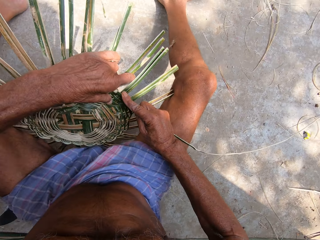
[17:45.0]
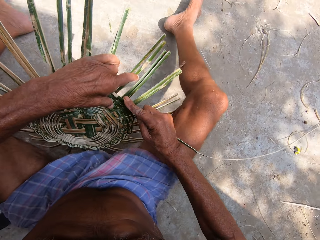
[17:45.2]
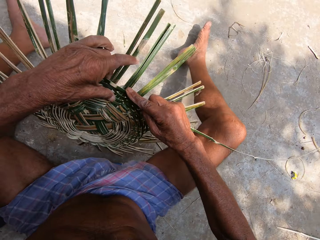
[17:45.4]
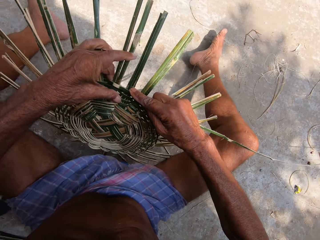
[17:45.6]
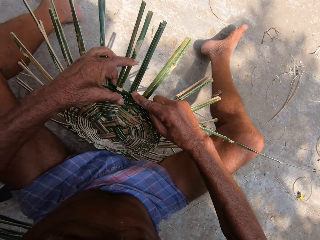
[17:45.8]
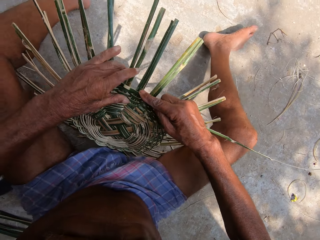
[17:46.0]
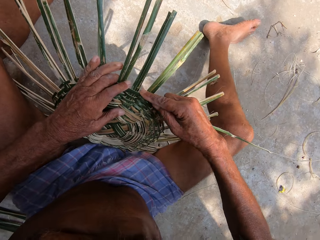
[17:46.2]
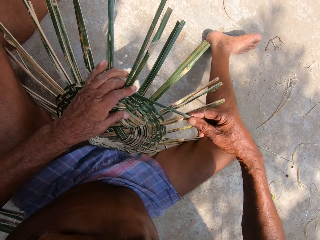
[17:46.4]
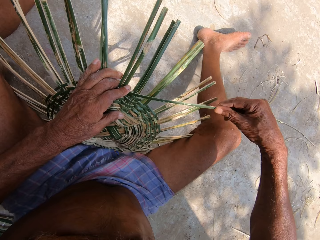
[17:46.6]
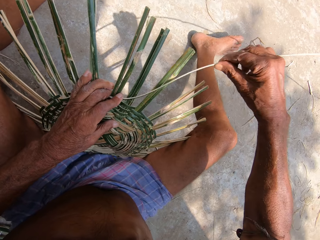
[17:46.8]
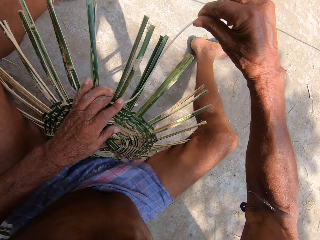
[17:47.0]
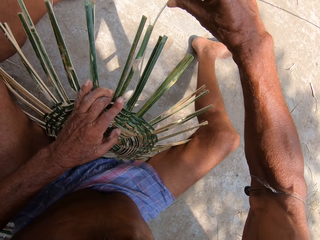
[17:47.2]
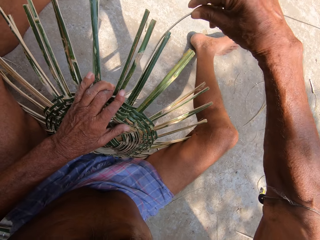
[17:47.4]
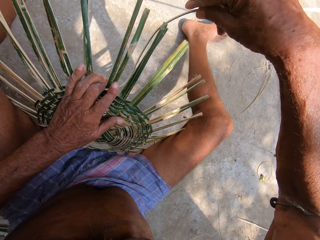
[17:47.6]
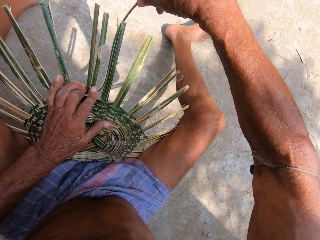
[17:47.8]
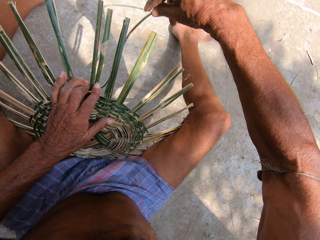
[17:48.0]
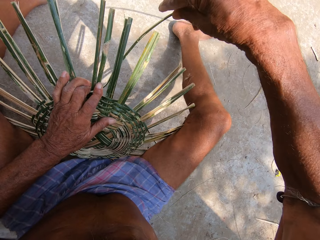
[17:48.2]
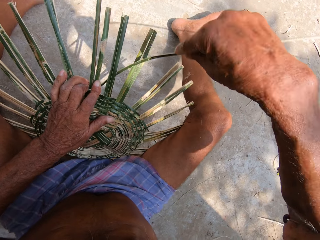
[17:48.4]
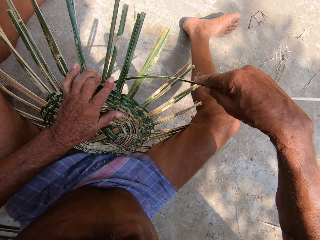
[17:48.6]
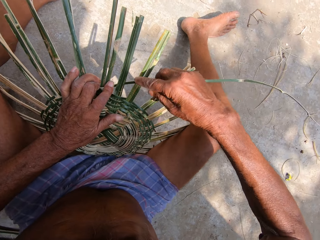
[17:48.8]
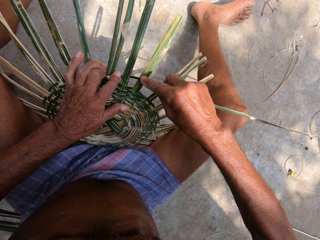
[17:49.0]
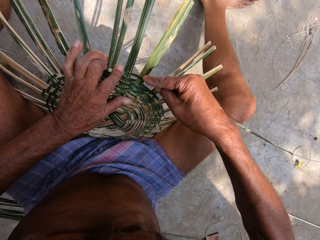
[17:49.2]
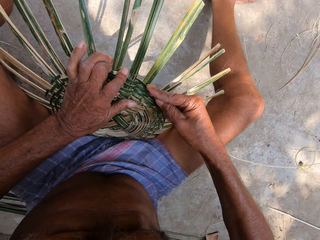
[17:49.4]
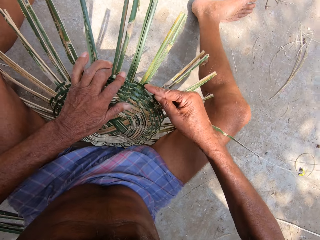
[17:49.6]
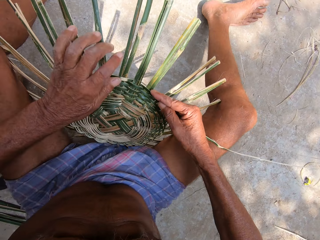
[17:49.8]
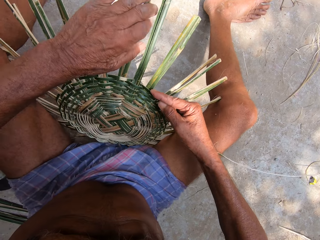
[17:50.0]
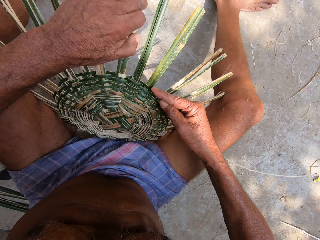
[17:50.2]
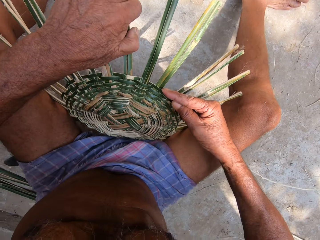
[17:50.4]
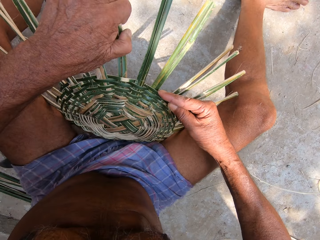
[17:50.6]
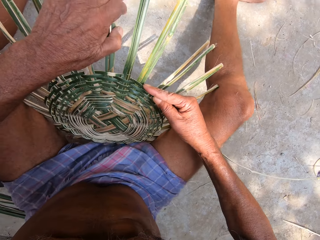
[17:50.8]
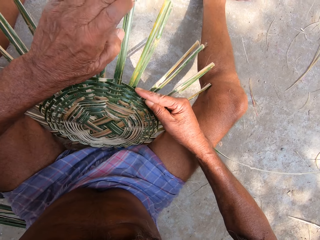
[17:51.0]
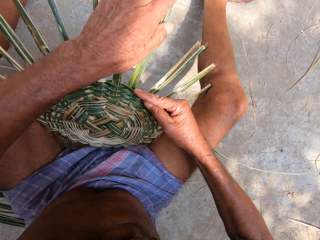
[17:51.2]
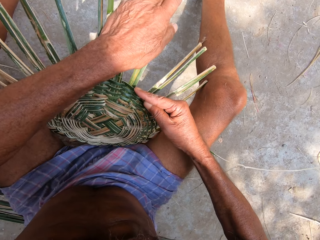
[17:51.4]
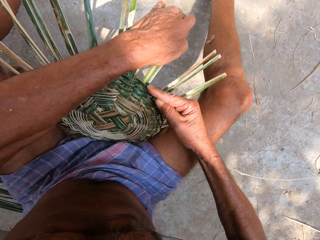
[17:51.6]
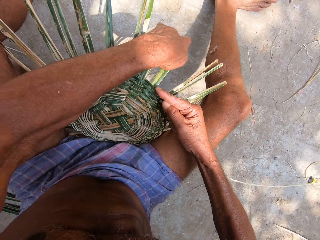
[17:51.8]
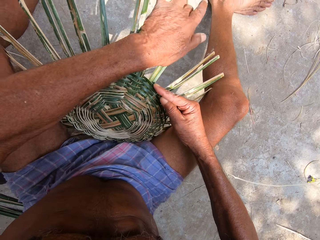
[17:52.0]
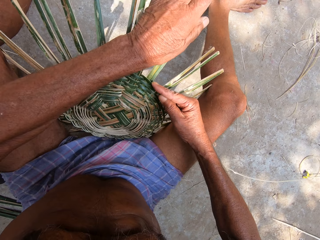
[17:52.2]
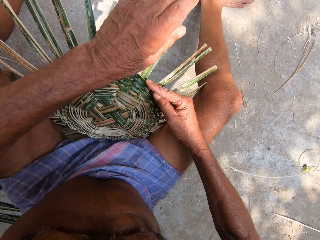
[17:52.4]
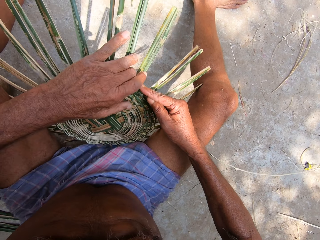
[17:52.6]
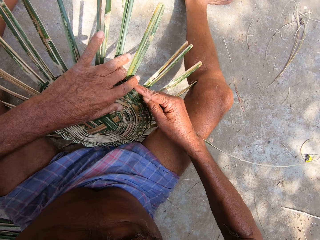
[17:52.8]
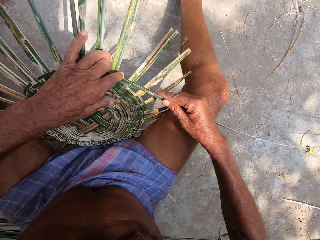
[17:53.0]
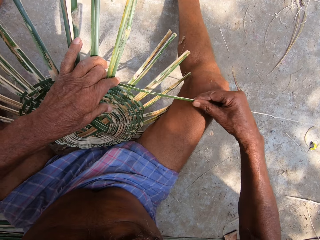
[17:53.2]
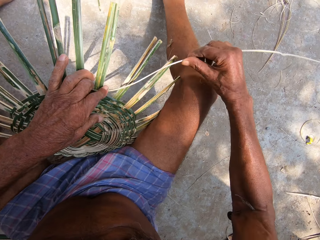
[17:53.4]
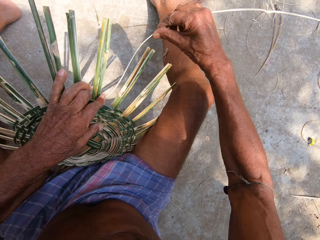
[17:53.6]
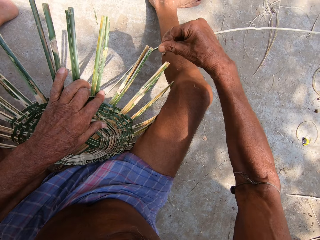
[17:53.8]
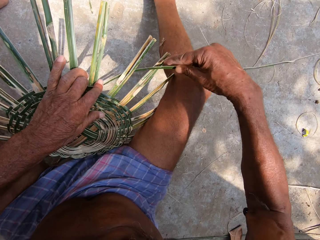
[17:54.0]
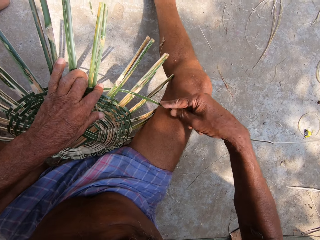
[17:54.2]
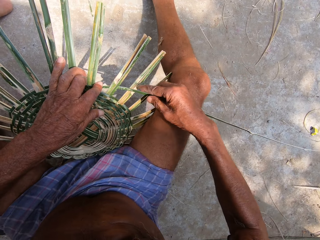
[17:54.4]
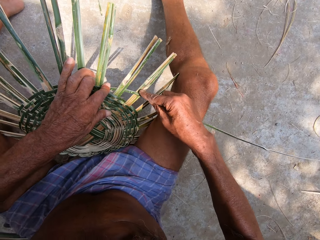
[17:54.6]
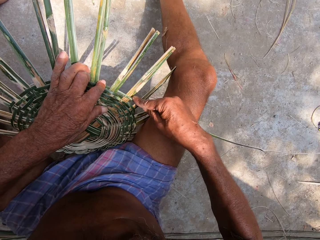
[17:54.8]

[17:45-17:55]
The camera wearer turns the craft on the ground with his left hand. He presses the bamboo strip into the craft on the ground with his left hand. He weaves the bamboo strip into the craft on the ground with his right hand. He adjusts some bamboo strips on the craft on the ground with his left hand. He presses the bamboo strip into the craft on the ground with his left hand. He weaves the bamboo strip into the craft on the ground with his right hand.

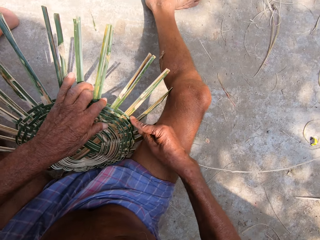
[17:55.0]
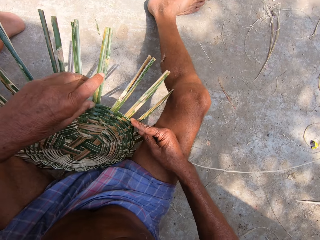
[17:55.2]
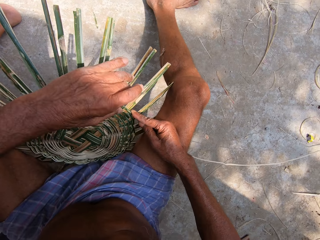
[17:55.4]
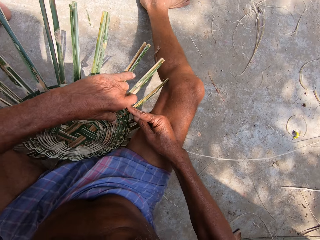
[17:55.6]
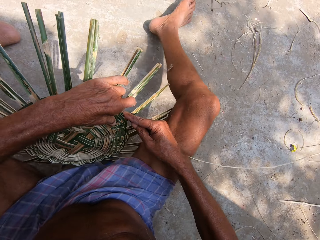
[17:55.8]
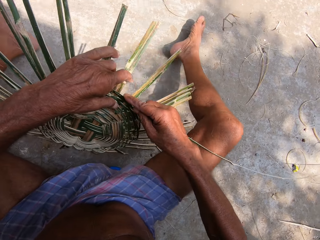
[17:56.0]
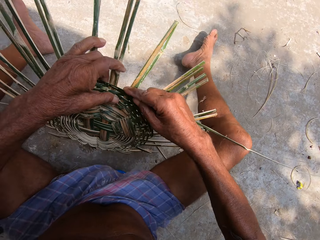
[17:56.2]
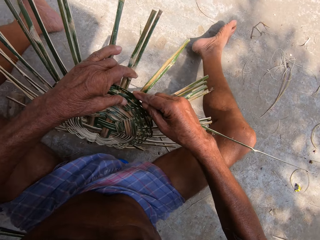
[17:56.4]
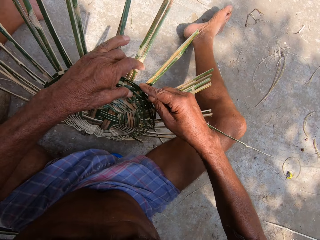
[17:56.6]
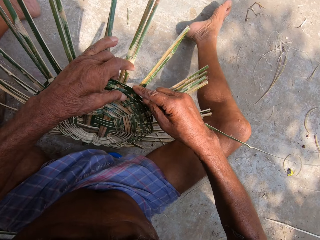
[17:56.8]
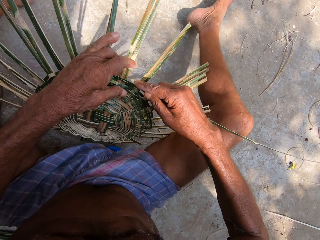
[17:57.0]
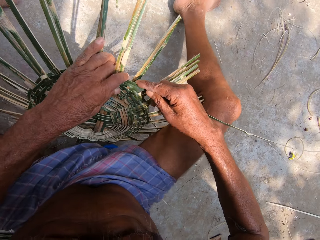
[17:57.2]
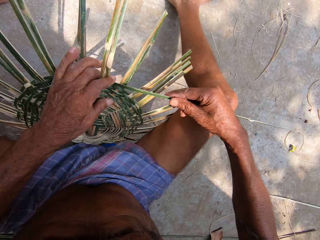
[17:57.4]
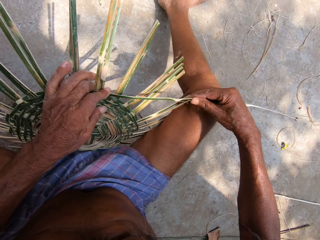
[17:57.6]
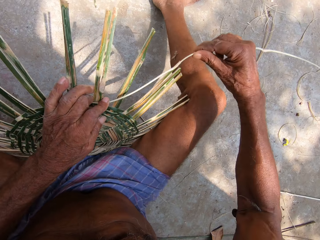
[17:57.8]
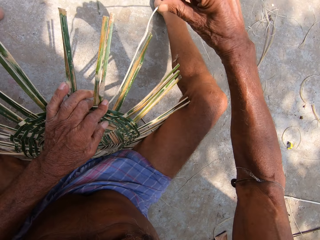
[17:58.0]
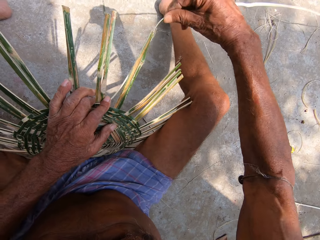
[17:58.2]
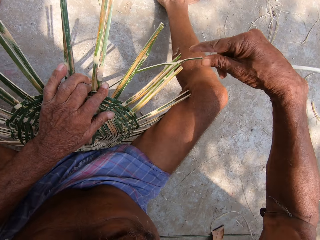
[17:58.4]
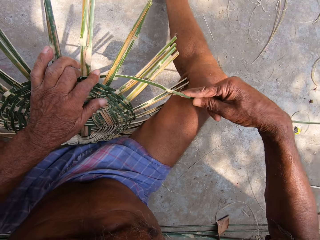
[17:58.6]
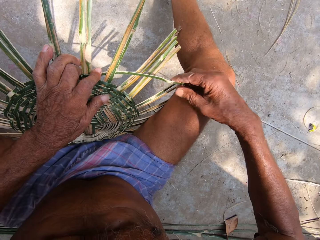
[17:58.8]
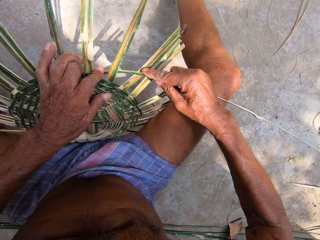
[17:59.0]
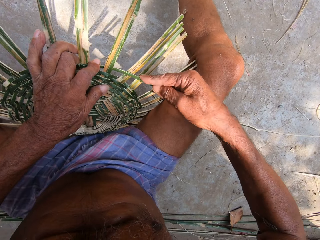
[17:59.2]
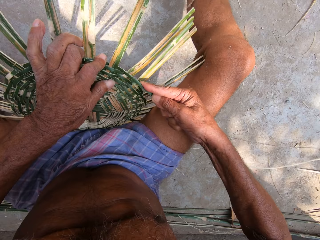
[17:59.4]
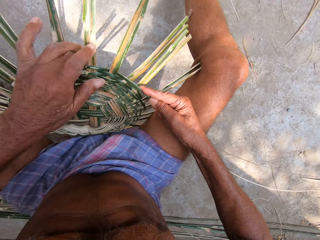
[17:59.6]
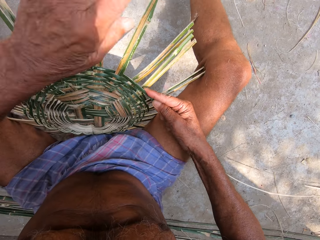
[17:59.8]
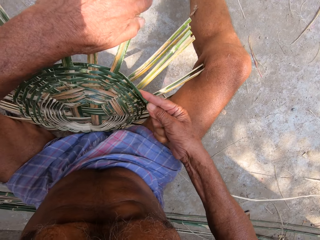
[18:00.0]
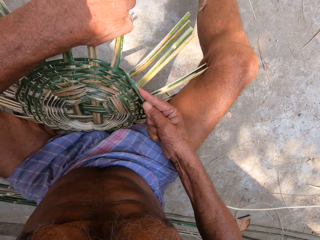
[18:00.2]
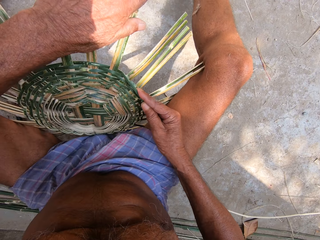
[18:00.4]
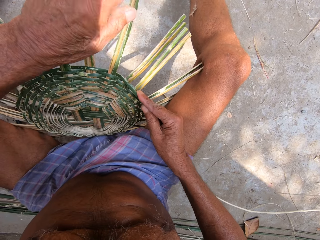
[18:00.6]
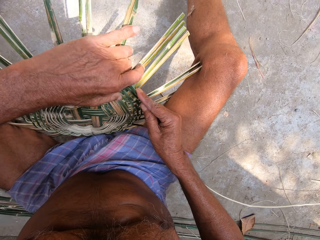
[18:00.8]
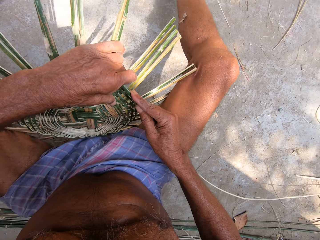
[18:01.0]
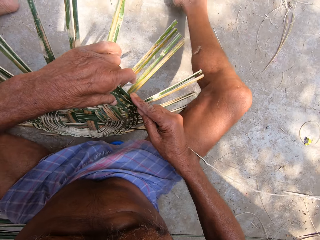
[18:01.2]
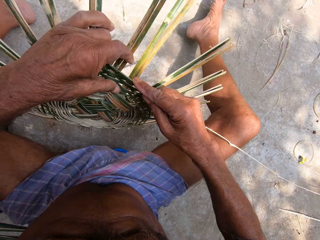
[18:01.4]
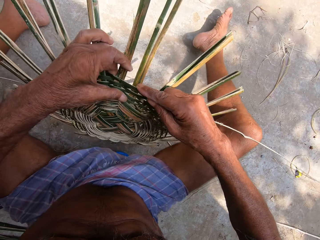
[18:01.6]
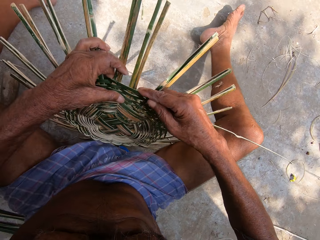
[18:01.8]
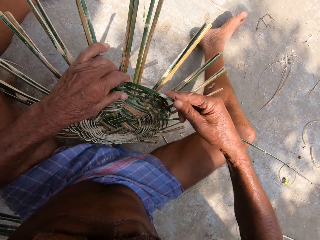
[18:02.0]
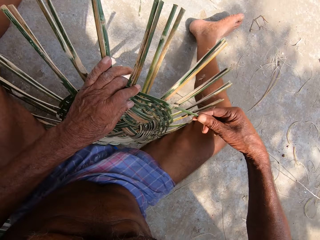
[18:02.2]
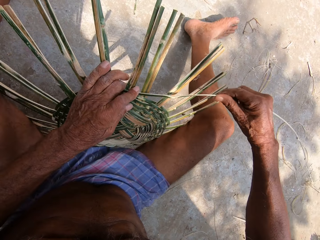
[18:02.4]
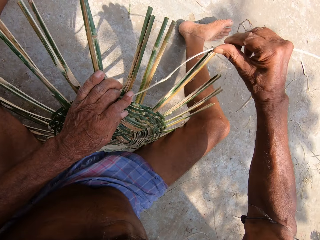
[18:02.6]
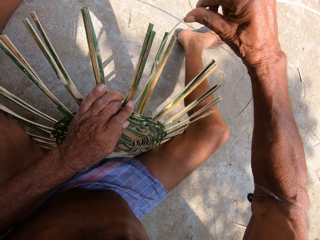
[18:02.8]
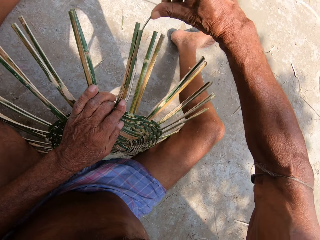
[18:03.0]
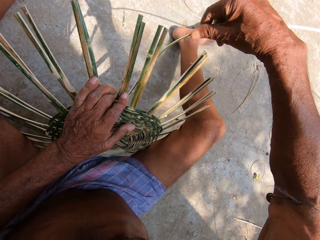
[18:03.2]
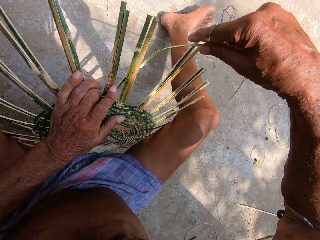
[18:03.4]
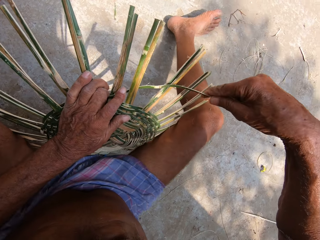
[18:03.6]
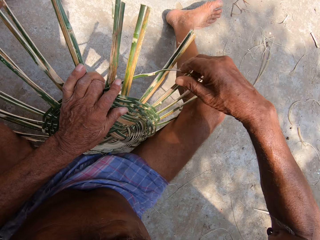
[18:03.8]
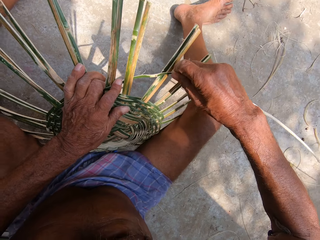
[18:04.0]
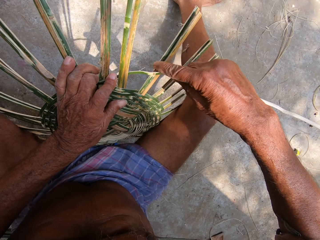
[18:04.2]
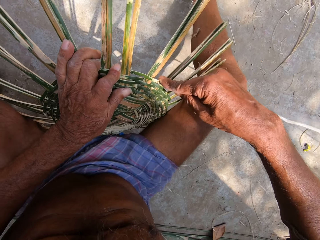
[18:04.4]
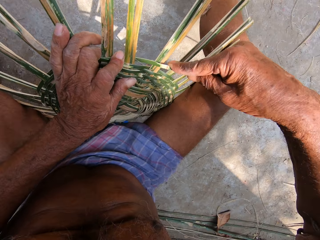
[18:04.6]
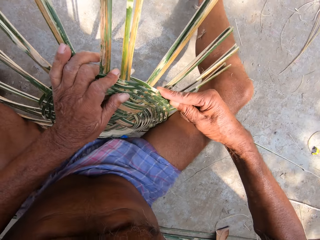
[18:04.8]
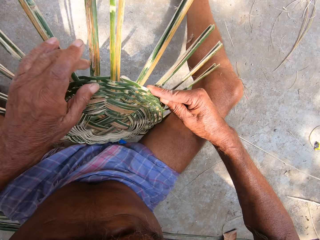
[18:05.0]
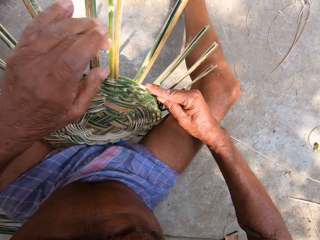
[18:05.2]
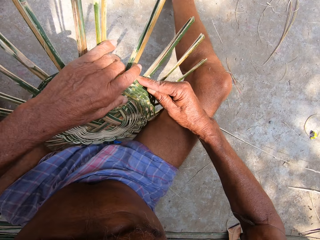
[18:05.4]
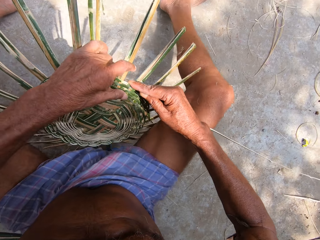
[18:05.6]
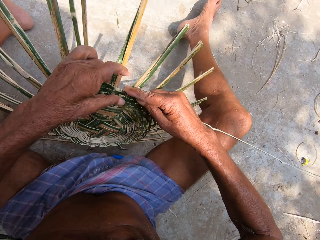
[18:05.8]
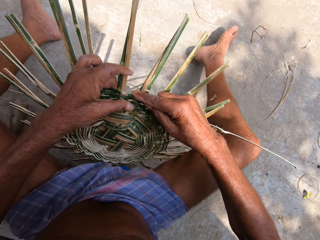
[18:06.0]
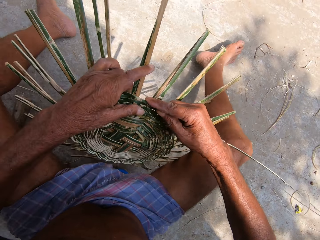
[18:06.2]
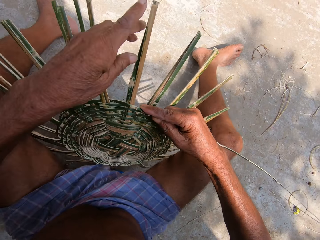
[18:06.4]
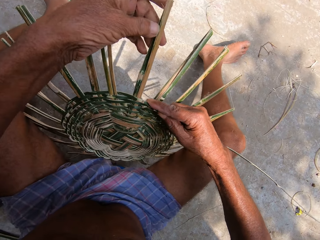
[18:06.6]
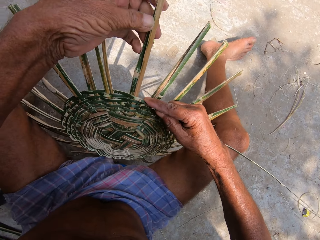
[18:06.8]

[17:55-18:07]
The camera wearer turns the craft on the ground with his left hand. He presses the bamboo strip into the craft on the ground with his left hand. He weaves the bamboo strip into the craft on the ground with his right hand. He adjusts some bamboo strips on the craft on the ground with his left hand. He picks up the craft from the ground with both hands. He drops the craft on the ground with both hands. He presses the bamboo strip into the craft on the ground with his left hand. He weaves the bamboo strip into the craft on the ground with his right hand. He turns the craft on the ground with his left hand.
